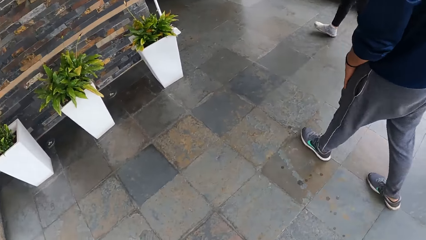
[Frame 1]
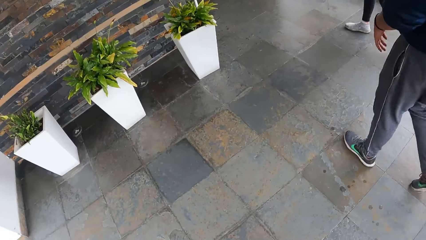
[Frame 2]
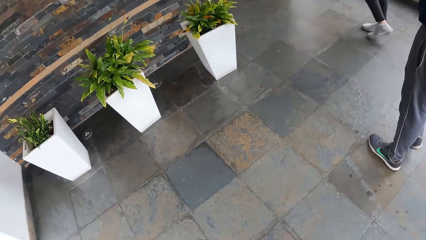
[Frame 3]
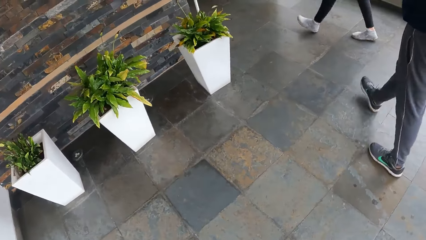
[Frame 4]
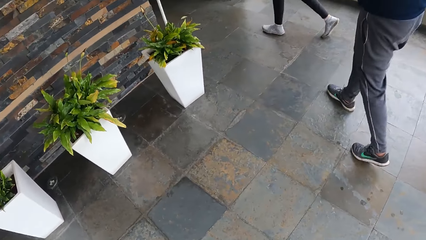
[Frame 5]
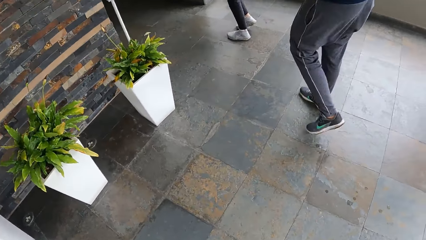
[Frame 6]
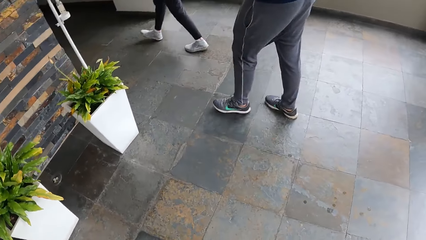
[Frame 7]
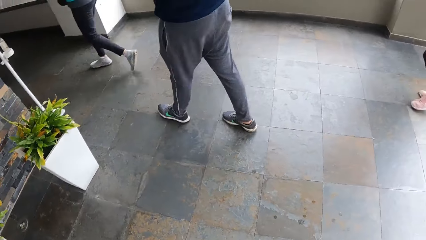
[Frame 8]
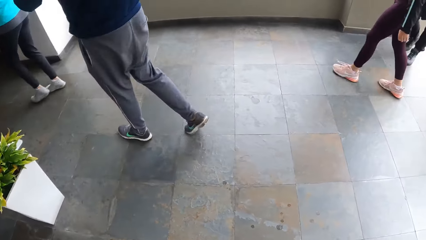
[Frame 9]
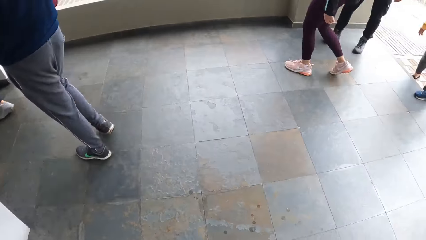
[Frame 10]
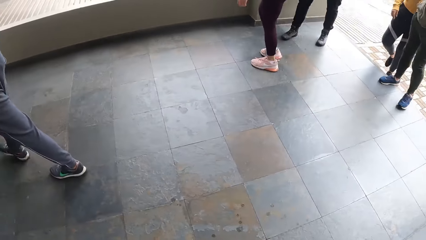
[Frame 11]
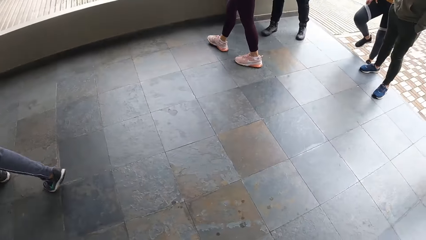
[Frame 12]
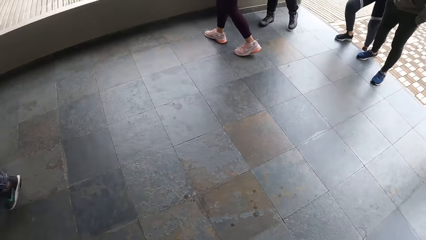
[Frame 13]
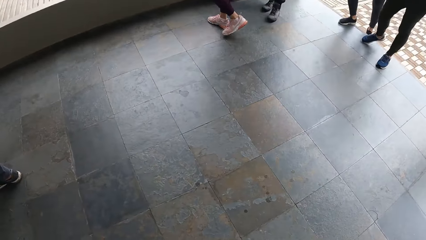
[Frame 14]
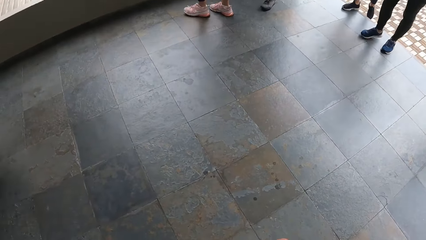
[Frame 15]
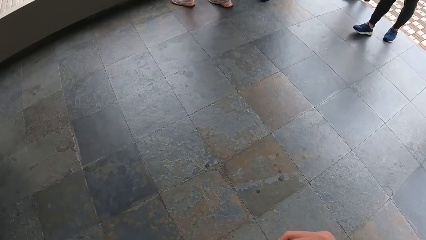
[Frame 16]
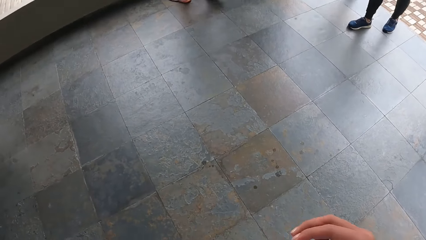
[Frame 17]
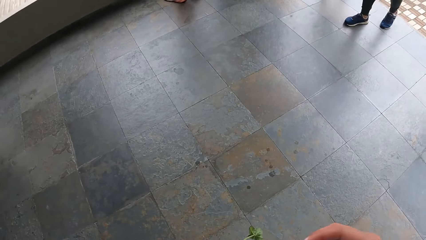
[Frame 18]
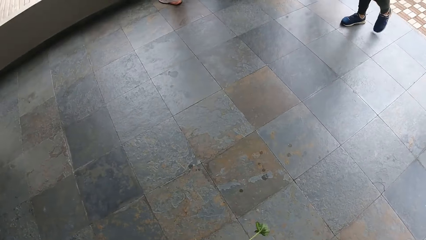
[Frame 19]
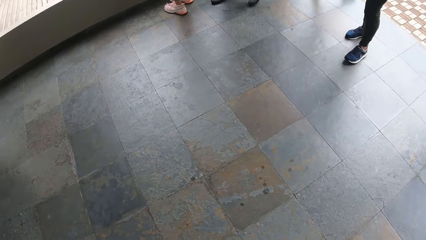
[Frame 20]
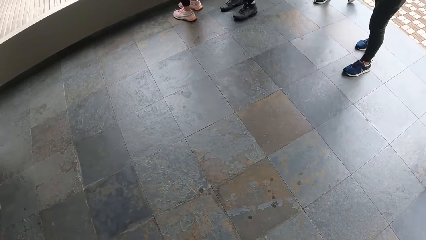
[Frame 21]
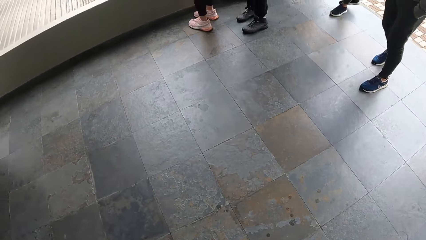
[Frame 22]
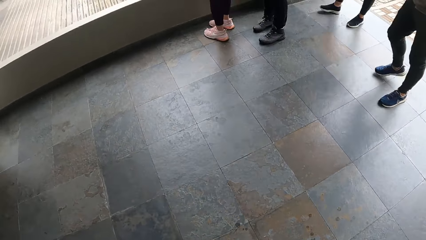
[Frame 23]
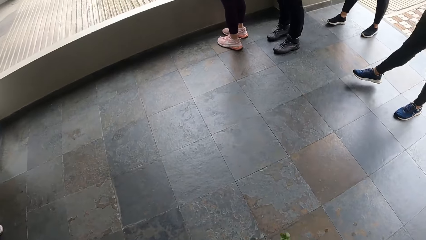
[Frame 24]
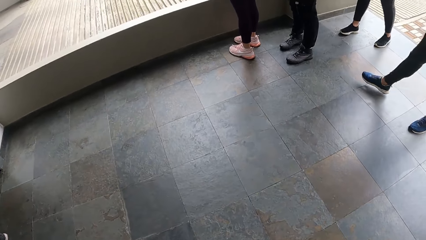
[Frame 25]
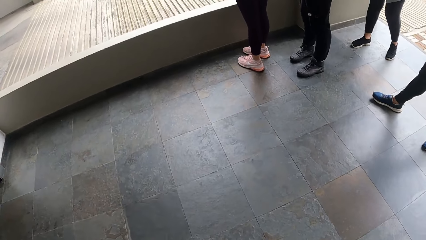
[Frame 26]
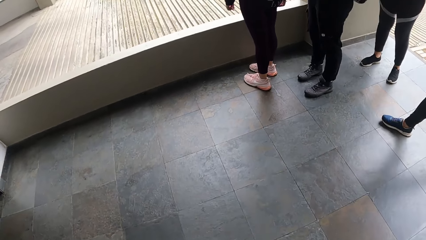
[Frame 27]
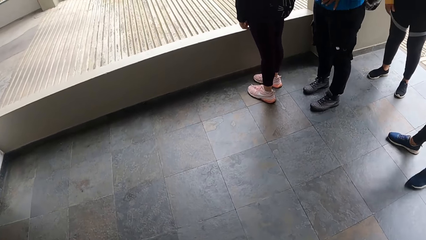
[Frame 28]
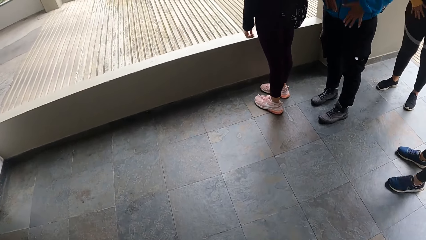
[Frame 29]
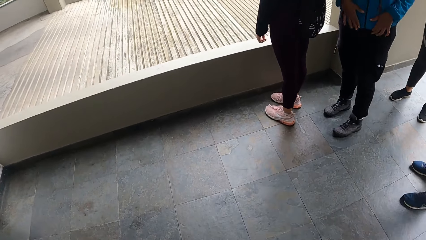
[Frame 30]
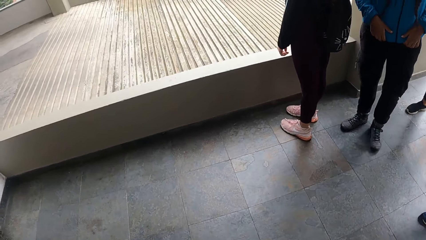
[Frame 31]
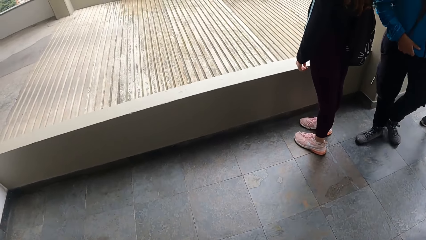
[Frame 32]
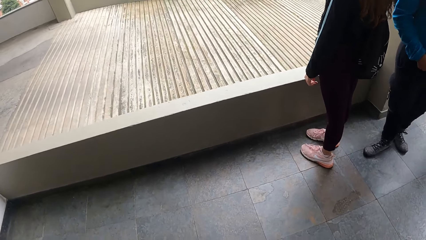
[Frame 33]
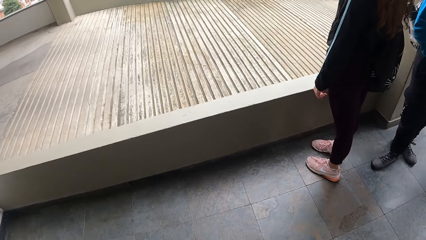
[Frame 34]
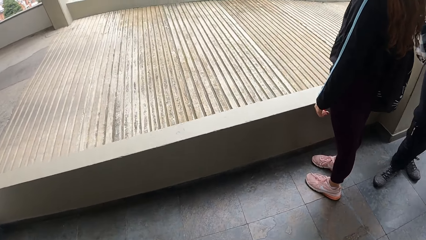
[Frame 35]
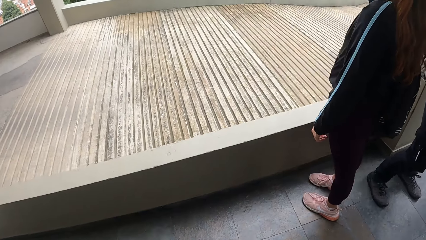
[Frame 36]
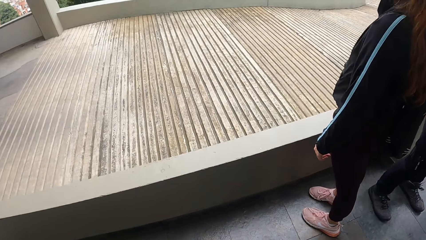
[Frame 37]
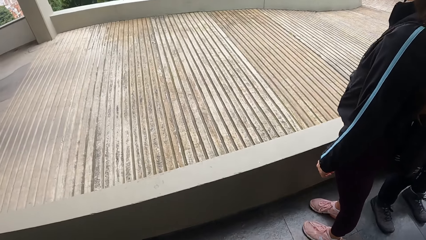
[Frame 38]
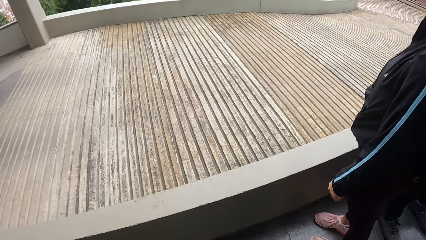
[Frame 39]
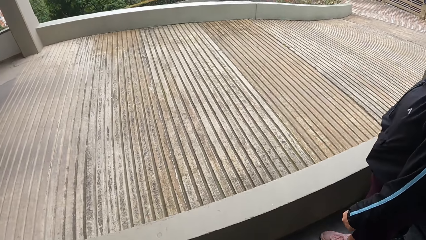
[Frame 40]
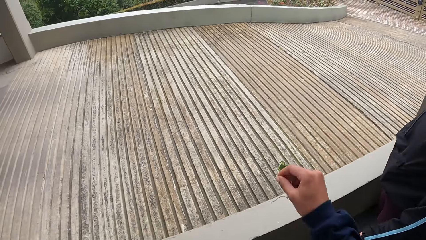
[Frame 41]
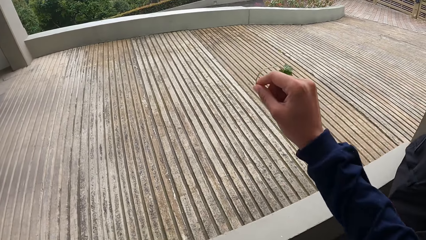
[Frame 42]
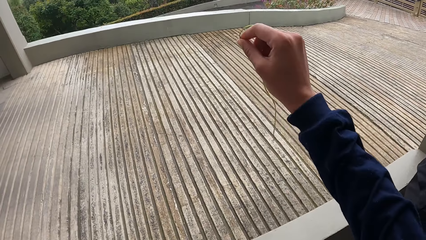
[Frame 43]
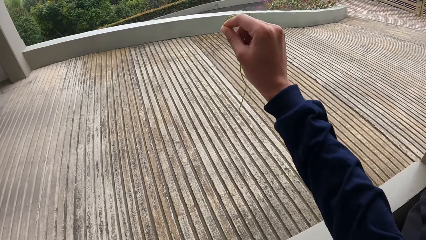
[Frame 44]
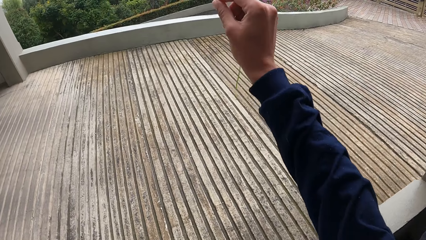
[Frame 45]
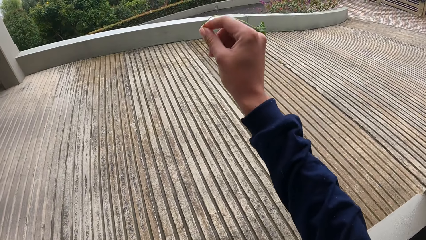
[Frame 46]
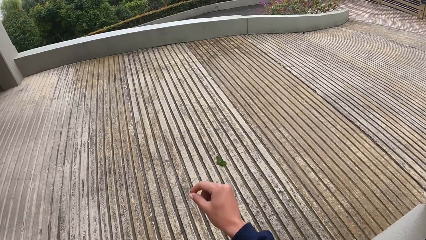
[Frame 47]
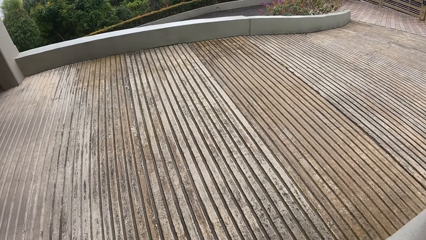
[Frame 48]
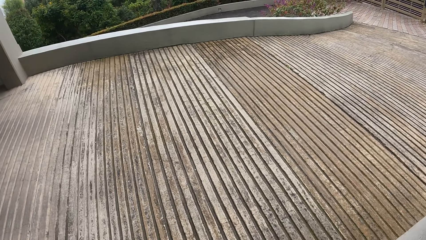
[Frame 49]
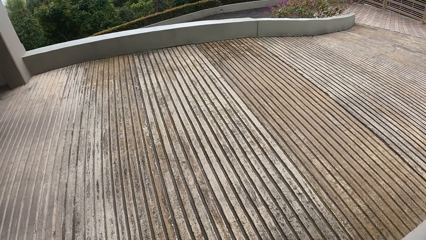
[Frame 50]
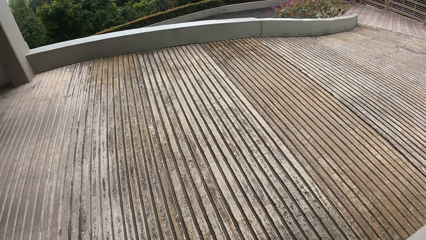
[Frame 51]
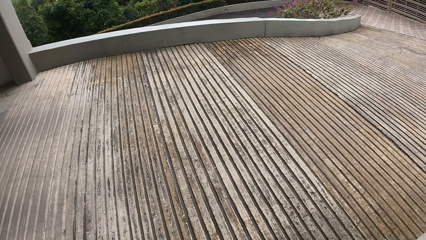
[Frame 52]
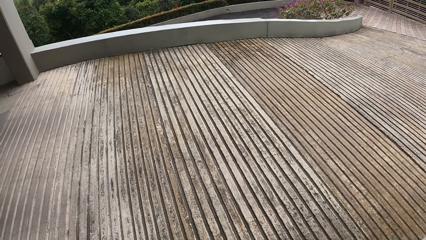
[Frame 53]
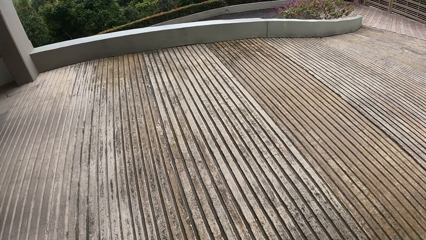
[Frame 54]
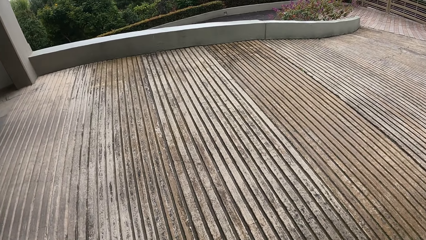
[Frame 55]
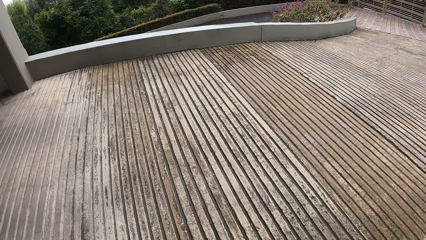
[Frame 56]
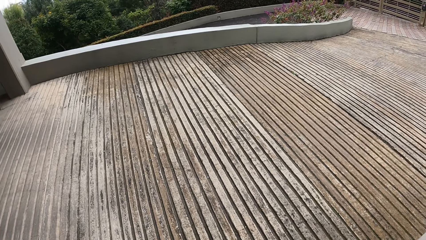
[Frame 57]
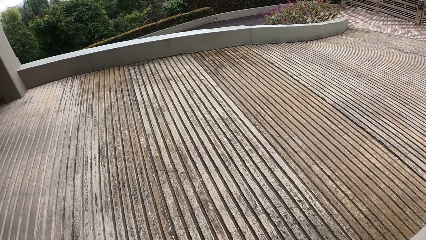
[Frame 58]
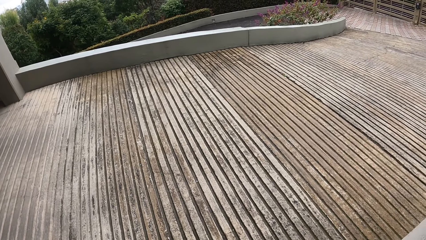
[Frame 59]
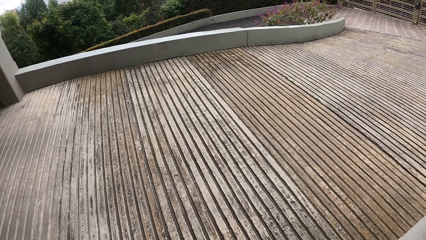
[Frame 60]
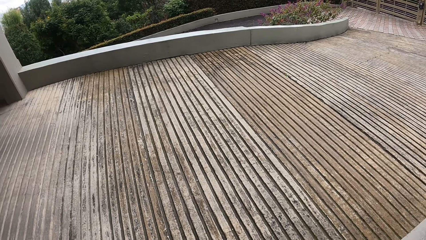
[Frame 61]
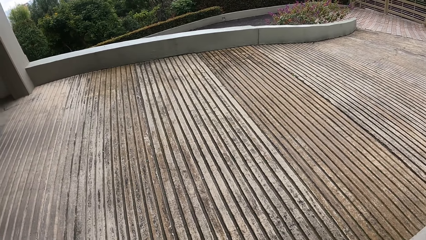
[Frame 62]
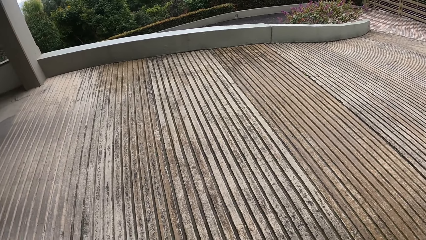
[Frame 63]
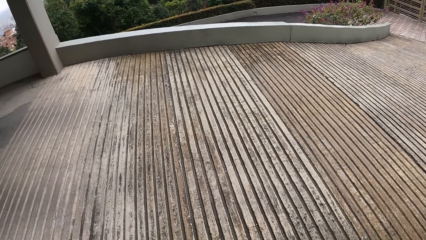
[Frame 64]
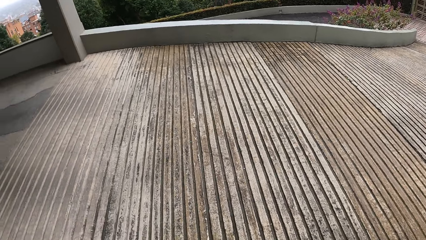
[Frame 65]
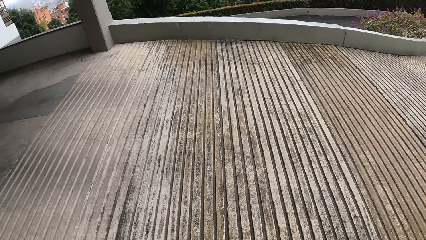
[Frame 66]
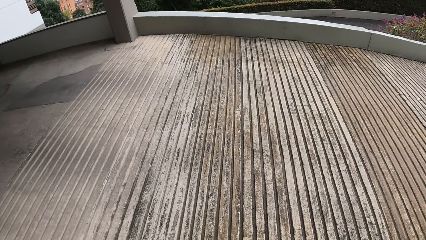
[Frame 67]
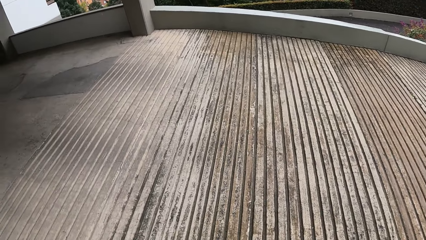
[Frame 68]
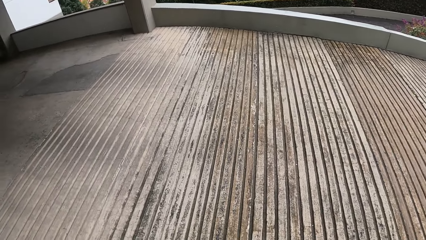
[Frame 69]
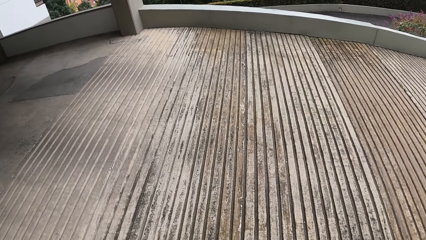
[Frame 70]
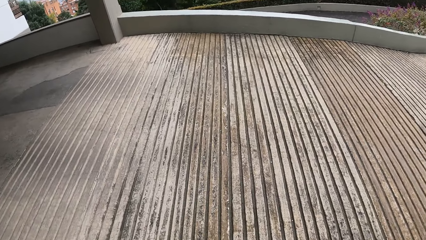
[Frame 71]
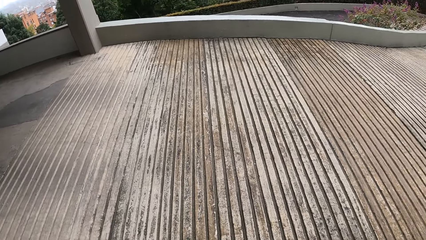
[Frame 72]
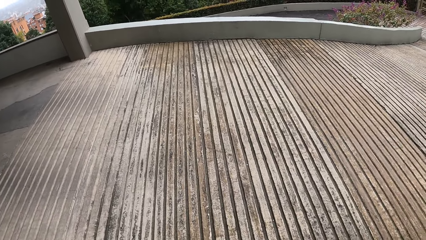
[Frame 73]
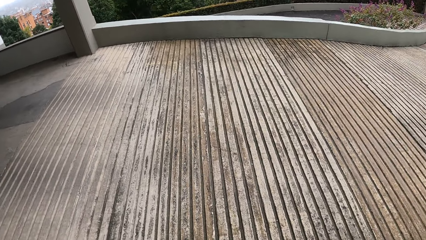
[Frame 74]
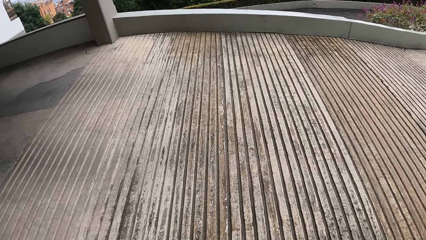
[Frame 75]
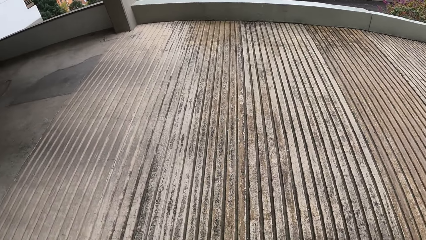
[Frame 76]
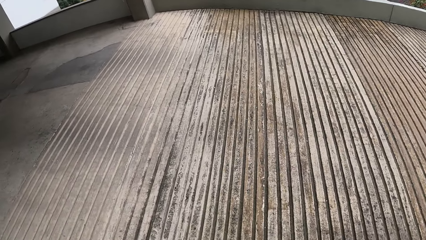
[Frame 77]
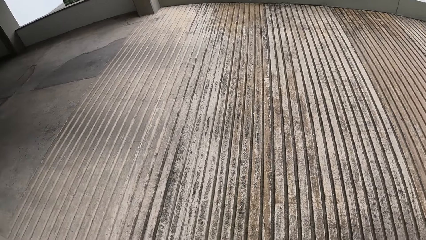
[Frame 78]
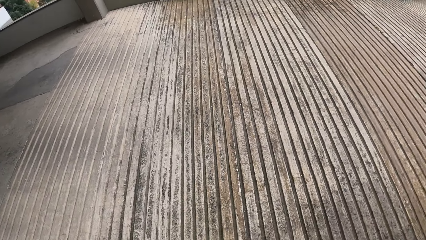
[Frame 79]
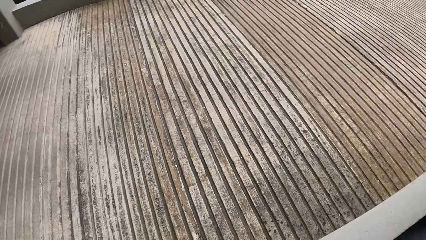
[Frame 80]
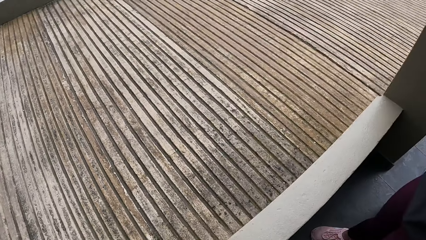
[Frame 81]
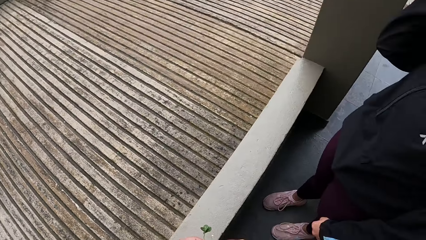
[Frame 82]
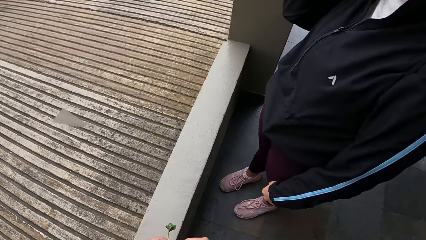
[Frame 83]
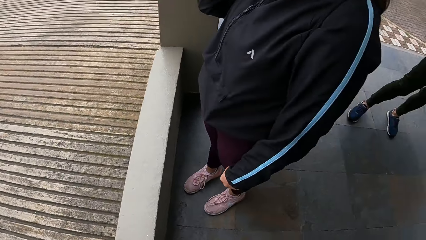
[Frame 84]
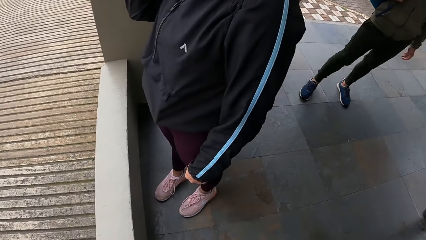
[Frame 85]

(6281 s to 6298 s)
The camera wearer moves around. He looks around. He moves around. He stretches his right hand. He throws the plant. He looks around.
